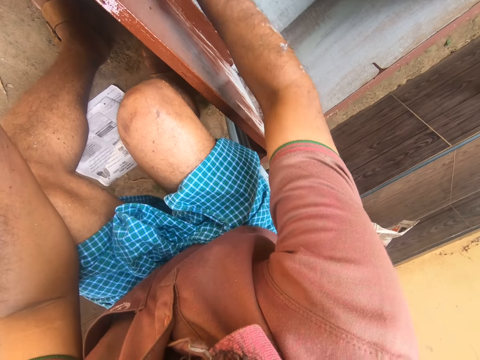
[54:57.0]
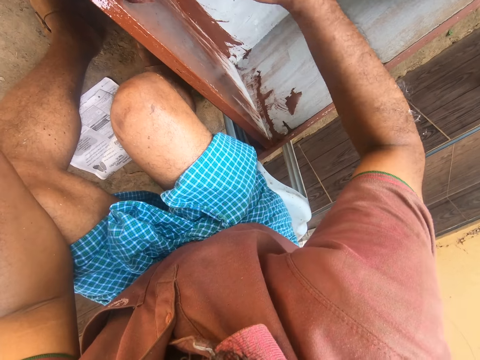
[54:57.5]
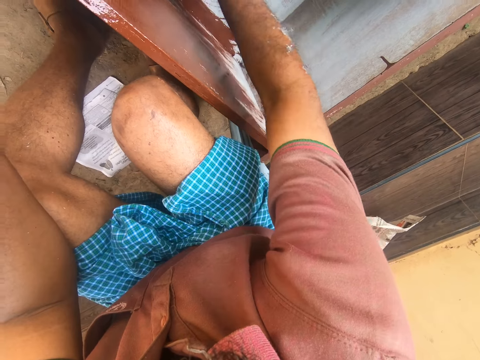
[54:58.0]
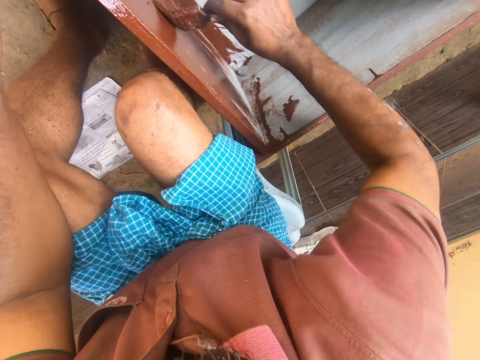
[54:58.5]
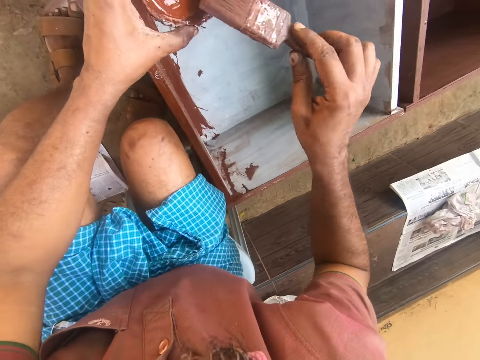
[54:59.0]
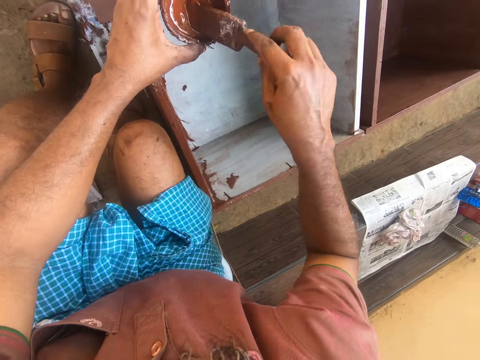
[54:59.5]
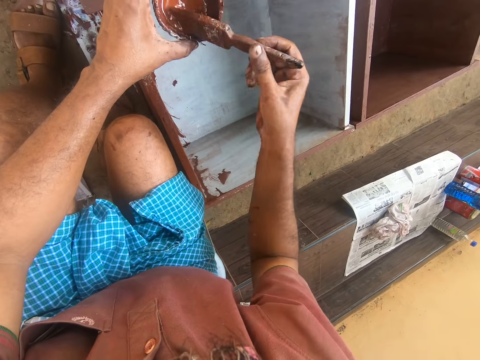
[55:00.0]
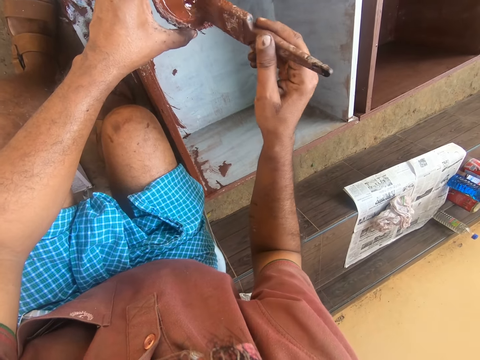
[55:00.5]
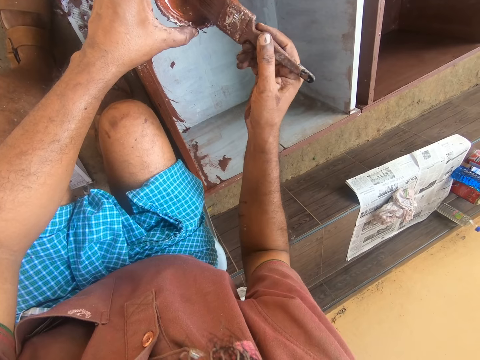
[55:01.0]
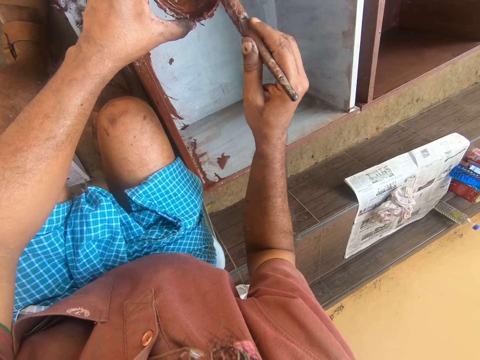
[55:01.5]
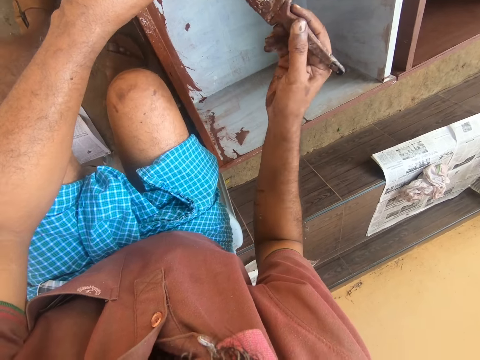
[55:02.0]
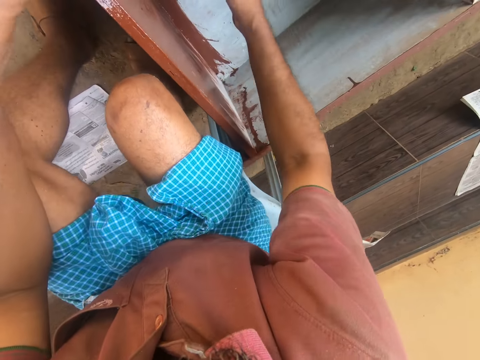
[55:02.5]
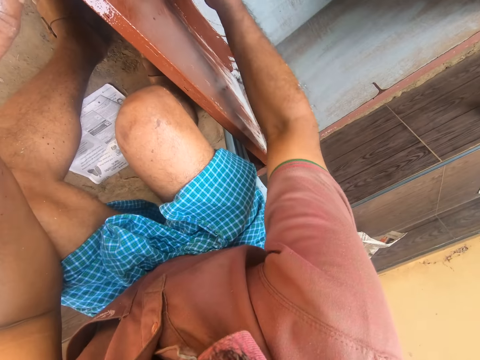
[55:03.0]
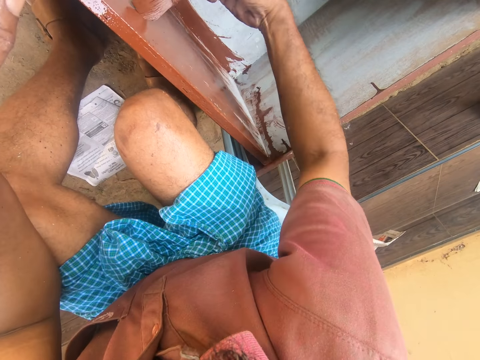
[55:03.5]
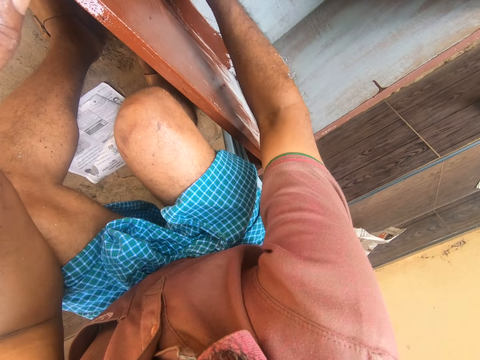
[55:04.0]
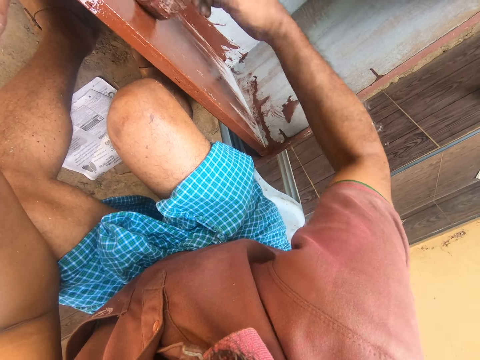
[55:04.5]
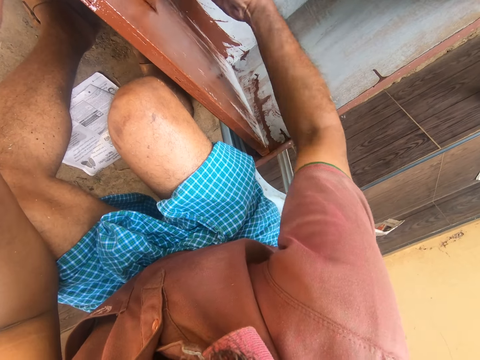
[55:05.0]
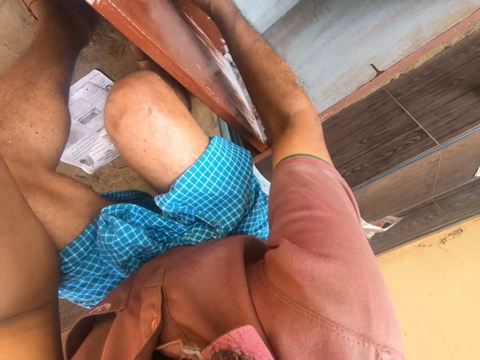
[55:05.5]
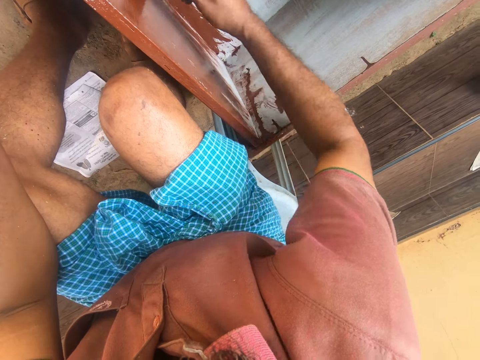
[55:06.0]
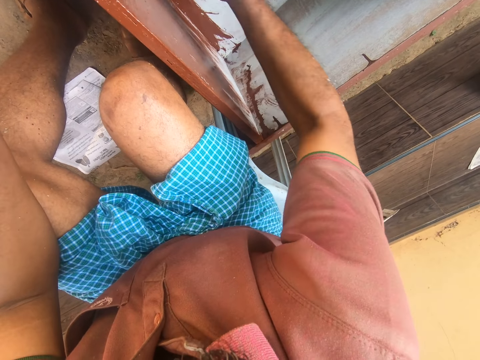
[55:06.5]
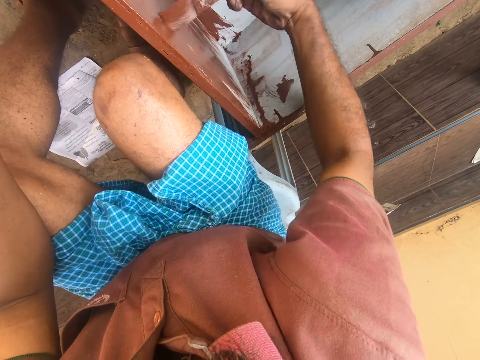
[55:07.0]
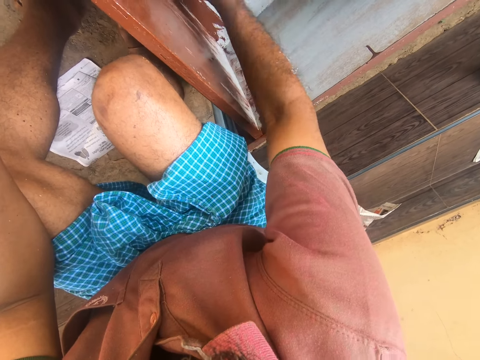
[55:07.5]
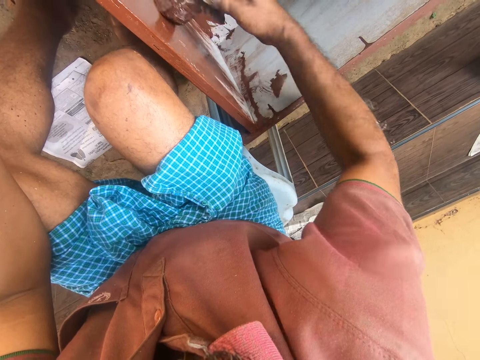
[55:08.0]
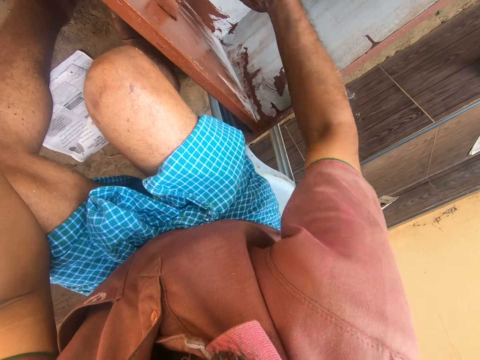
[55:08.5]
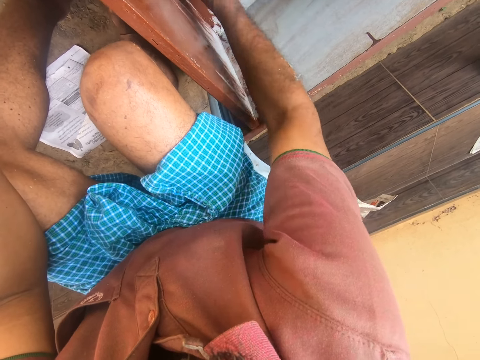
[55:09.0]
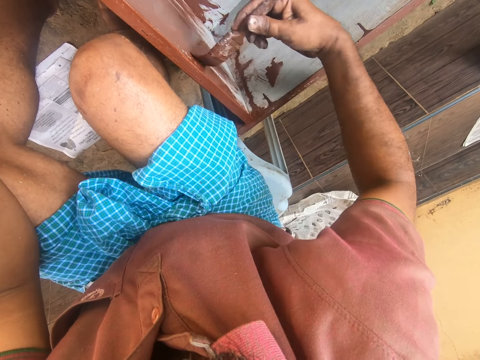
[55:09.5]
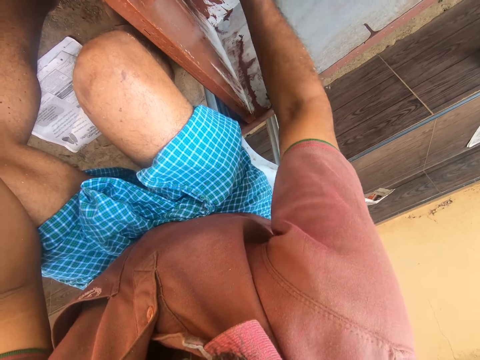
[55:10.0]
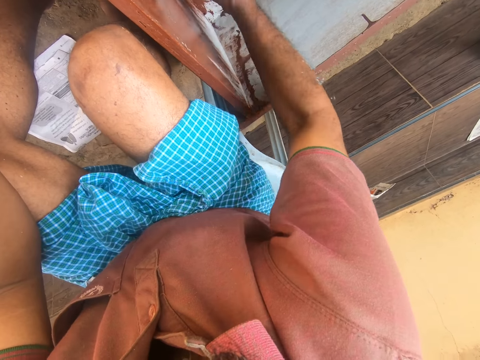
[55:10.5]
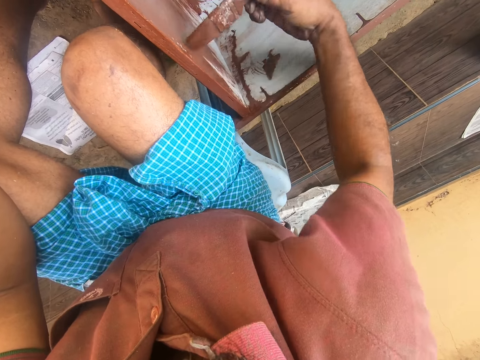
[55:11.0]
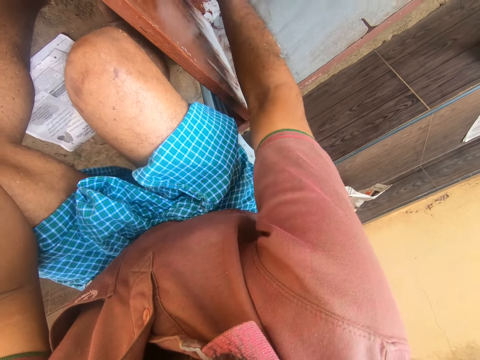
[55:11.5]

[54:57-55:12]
The camera wearer dips the paint brush in the can of paint. They remove the paint brush from the can of paint. They wipe the bristles of the paint brush on the can. They paint the wooden structure with the paint brush.

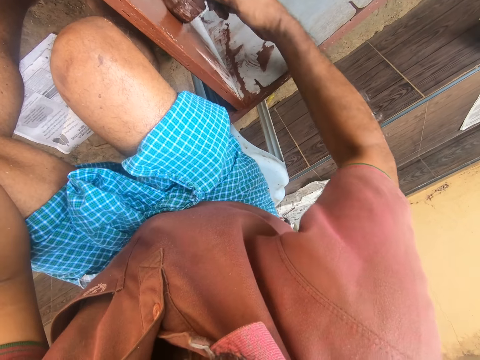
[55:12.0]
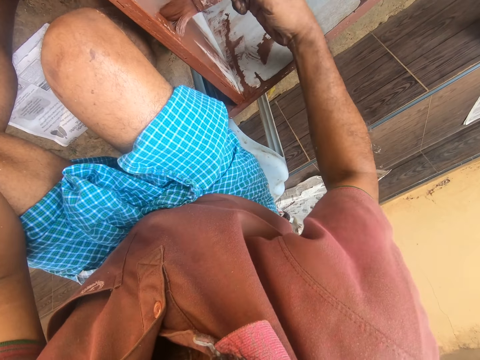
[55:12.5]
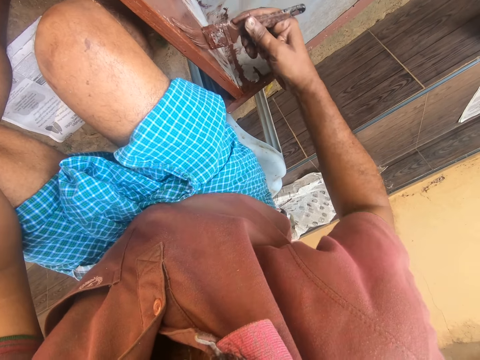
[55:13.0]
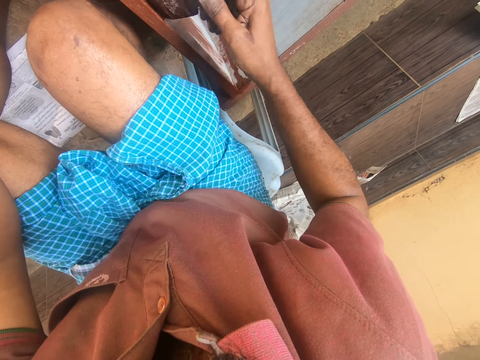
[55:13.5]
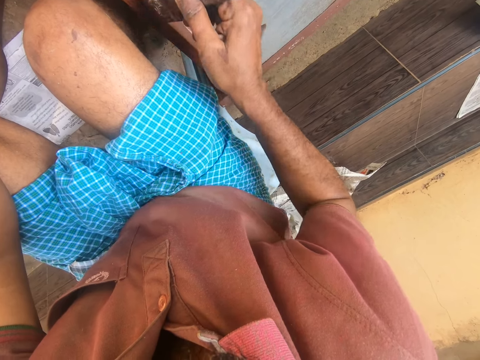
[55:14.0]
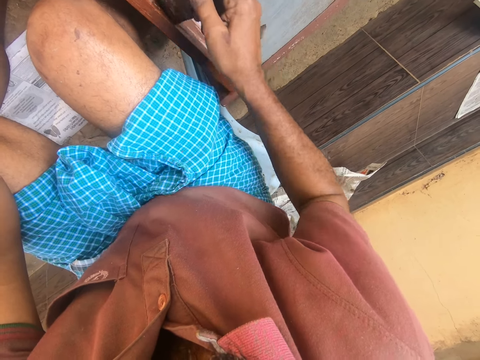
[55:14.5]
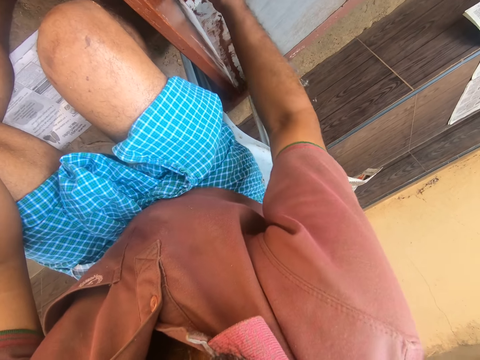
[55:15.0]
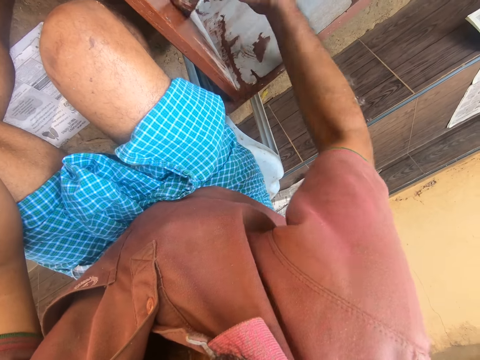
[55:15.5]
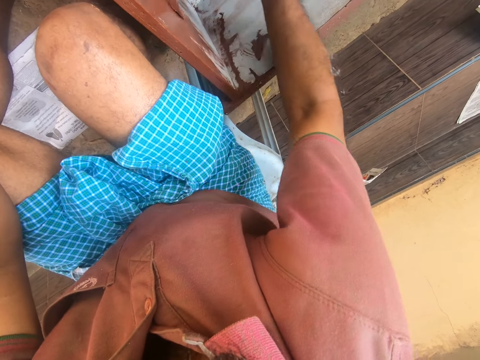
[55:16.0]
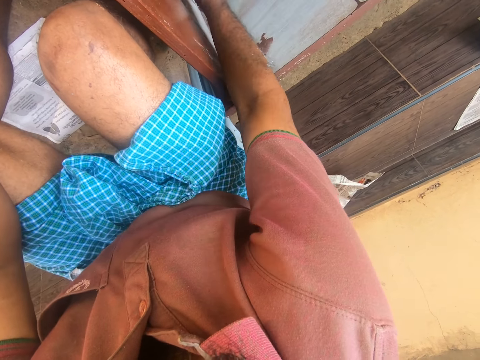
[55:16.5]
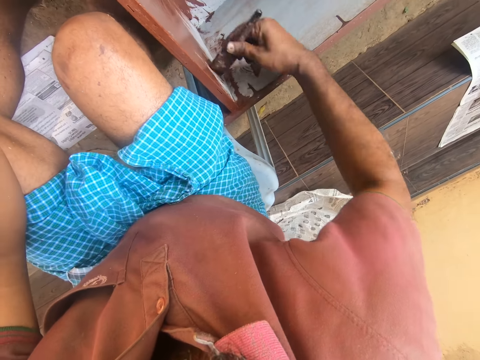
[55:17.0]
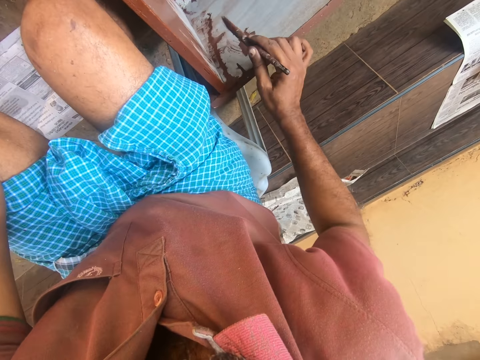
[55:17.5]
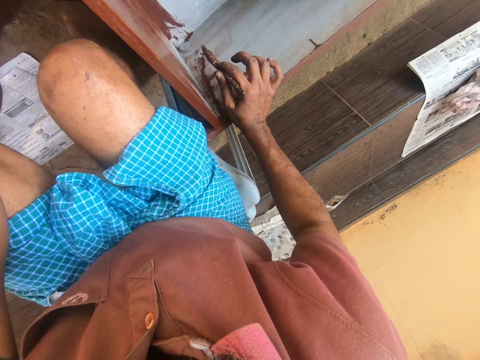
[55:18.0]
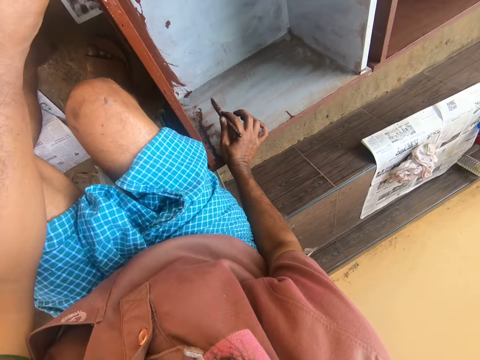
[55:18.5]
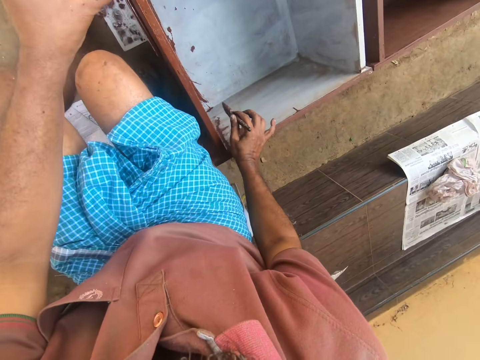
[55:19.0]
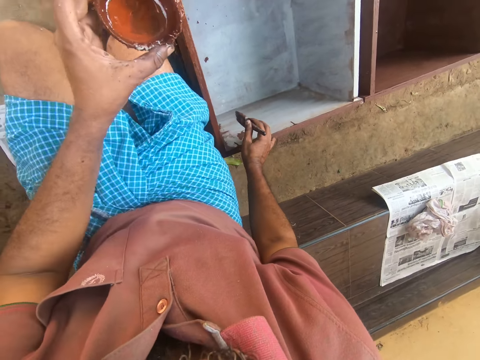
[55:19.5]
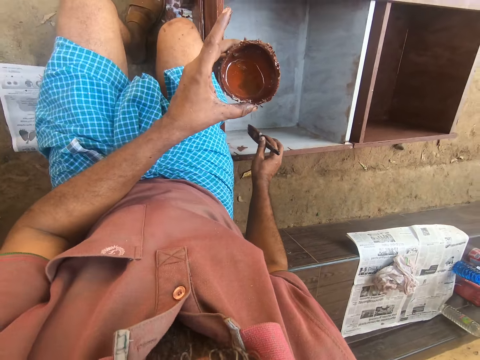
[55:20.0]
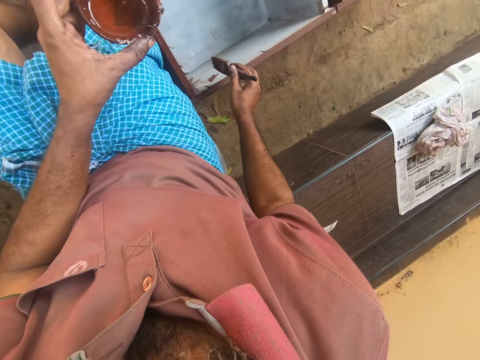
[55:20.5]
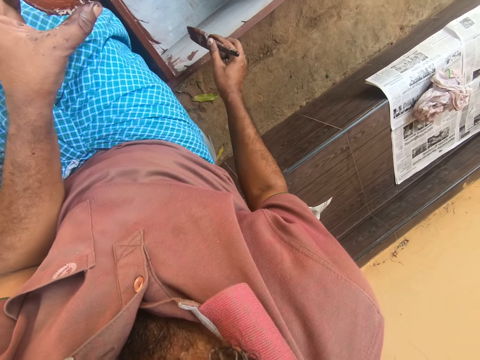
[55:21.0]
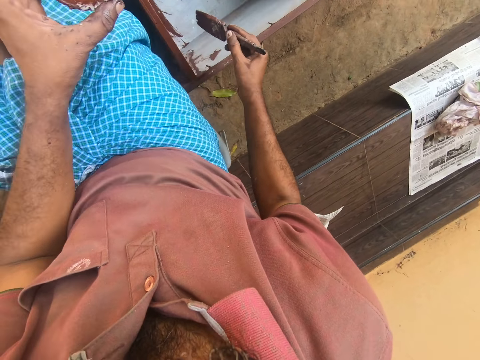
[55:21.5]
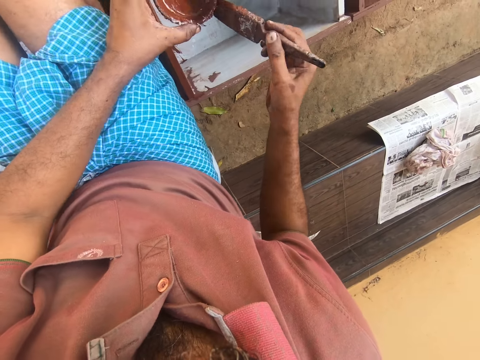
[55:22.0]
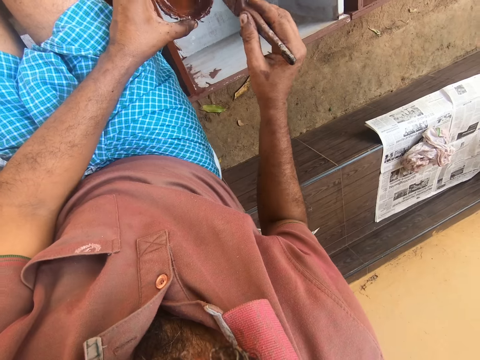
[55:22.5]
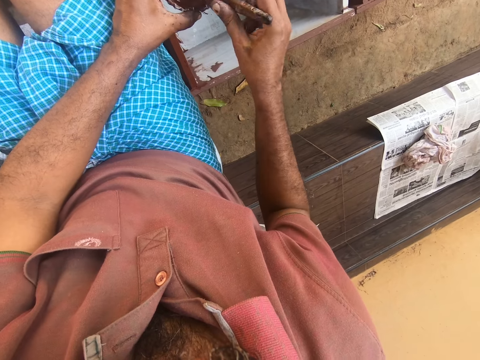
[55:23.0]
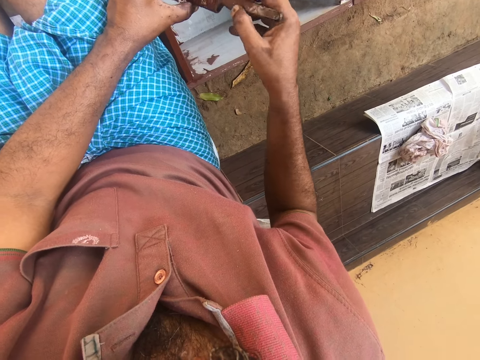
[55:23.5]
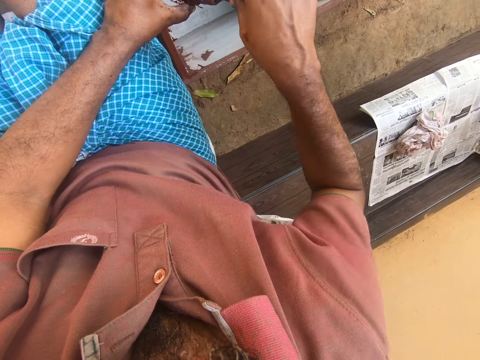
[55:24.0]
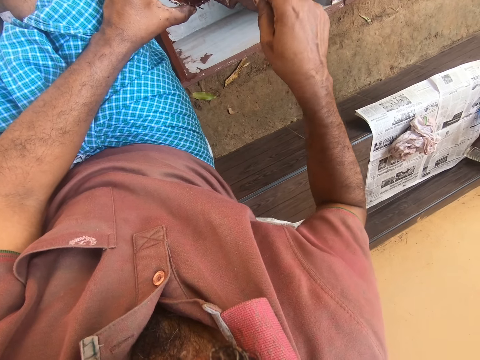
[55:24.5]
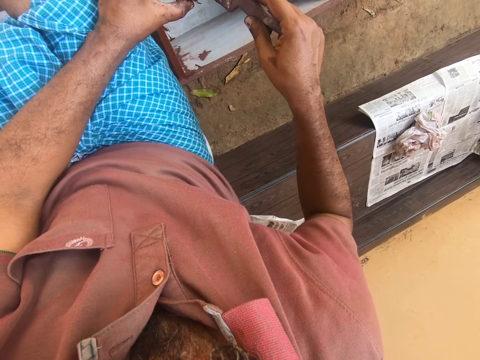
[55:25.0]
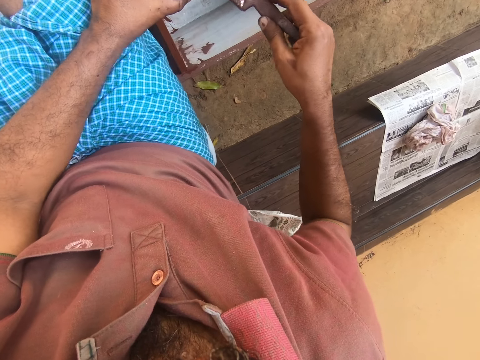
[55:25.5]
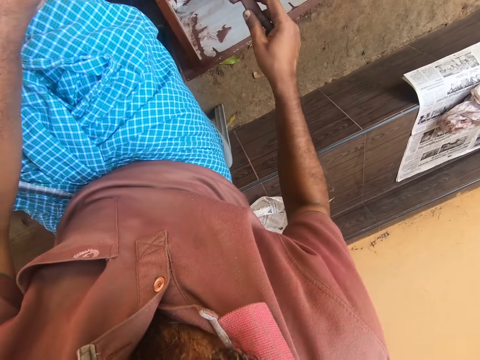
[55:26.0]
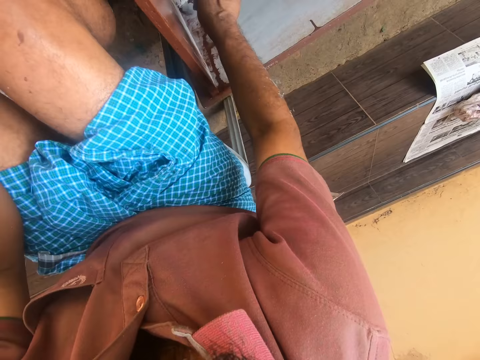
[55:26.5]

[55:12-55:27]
The camera wearer places his hand on the wooden structure. He moves towards the wooden structure. He stares at the wooden structure. He dips the paint brush in the can of paint. He removes the paint brush from the can of paint. He wipes the bristles of the paint brush on the can.
